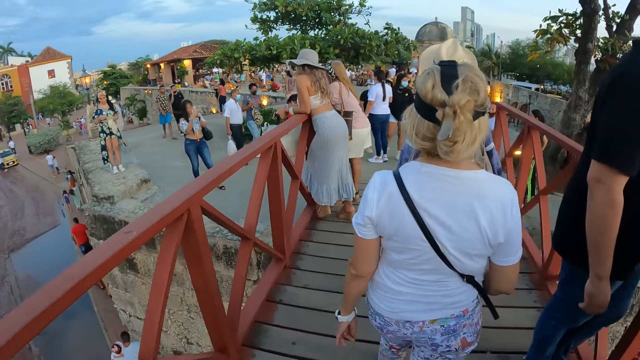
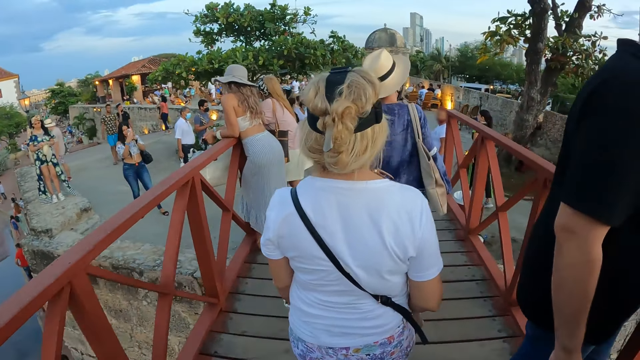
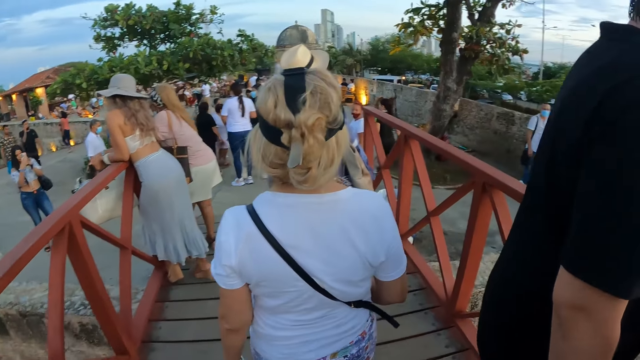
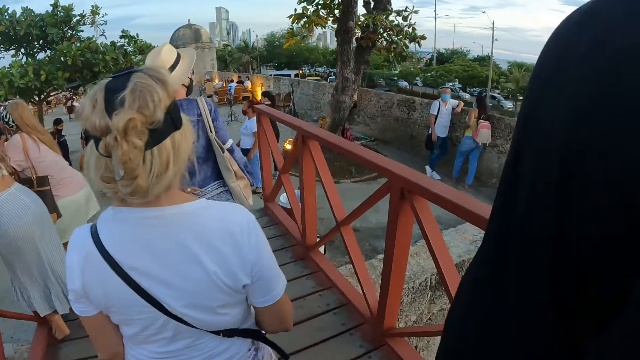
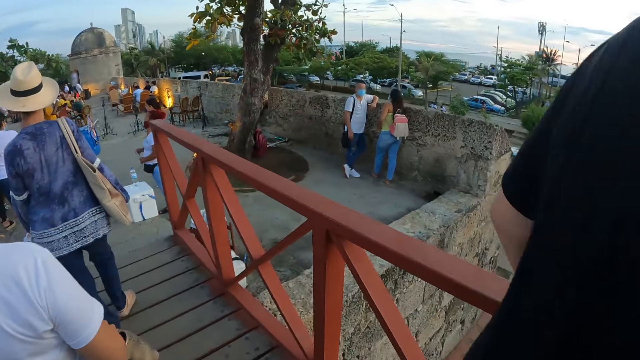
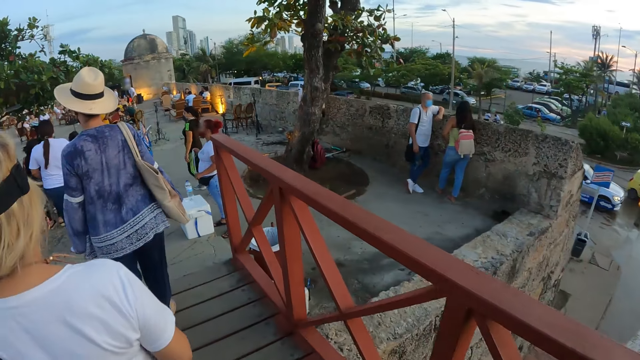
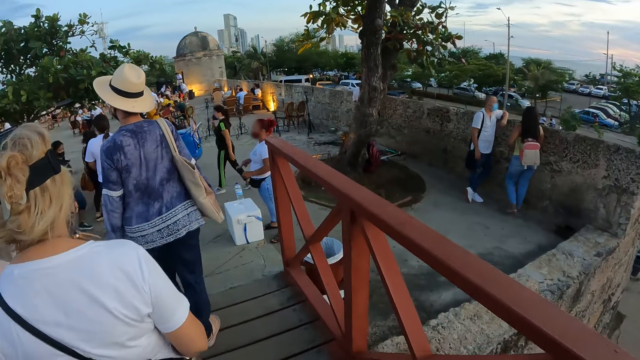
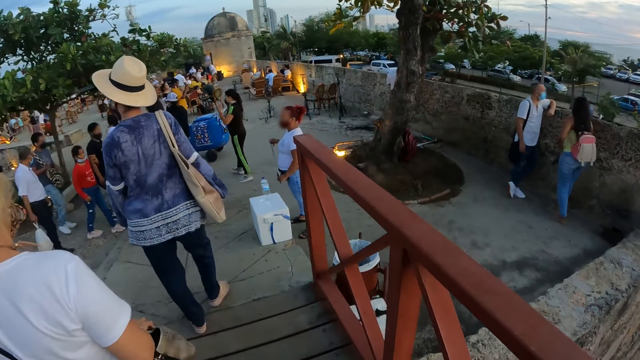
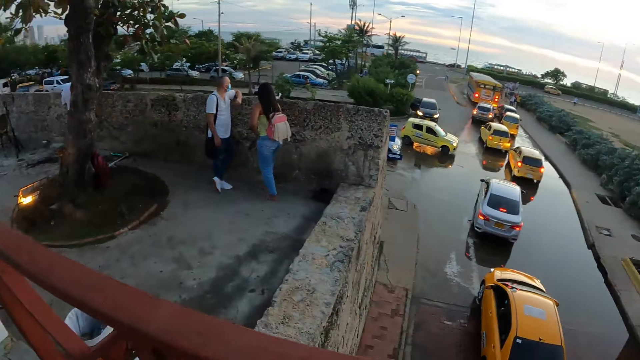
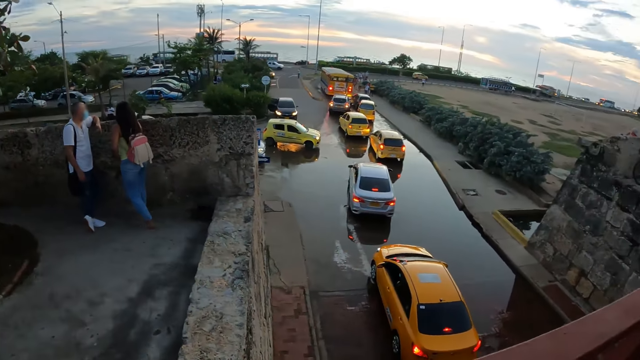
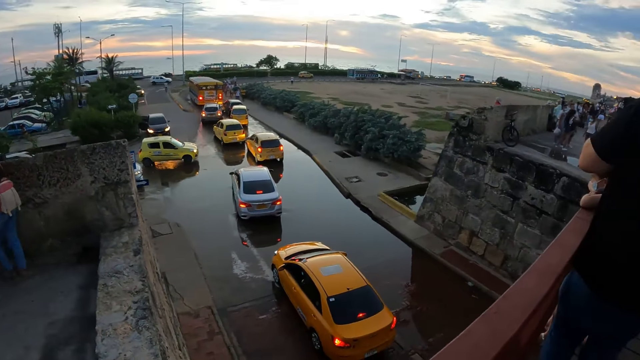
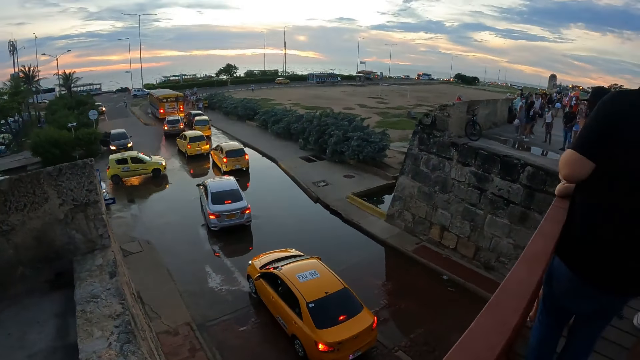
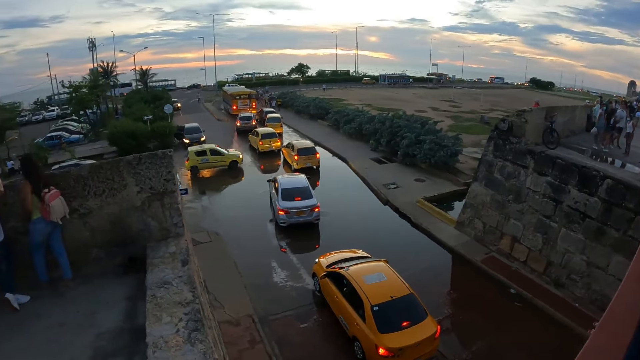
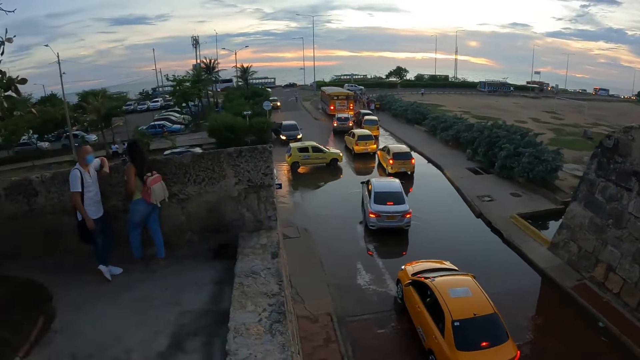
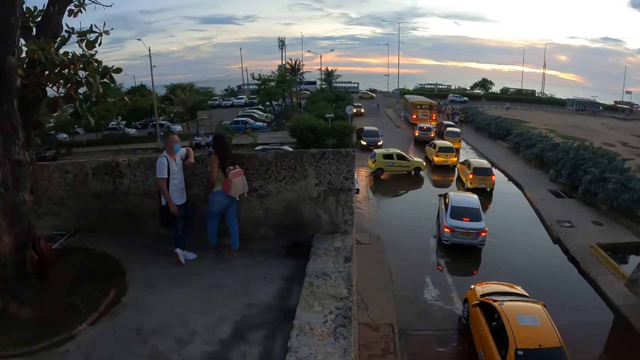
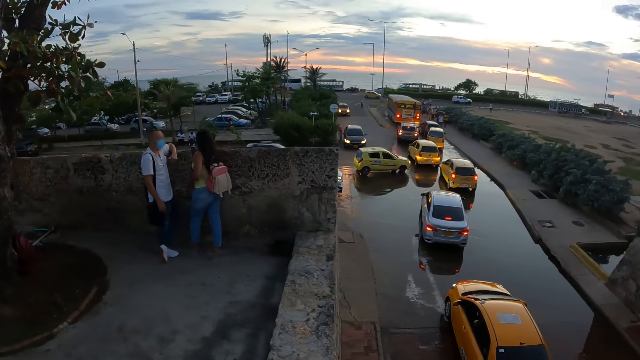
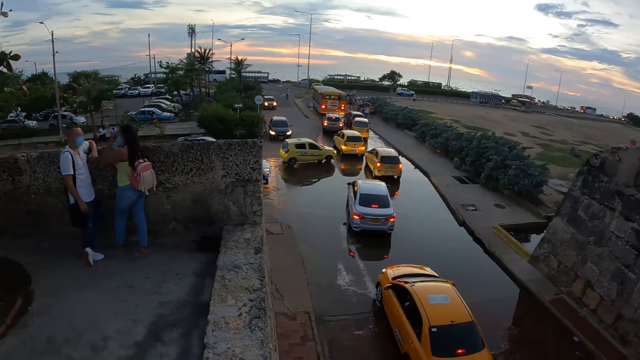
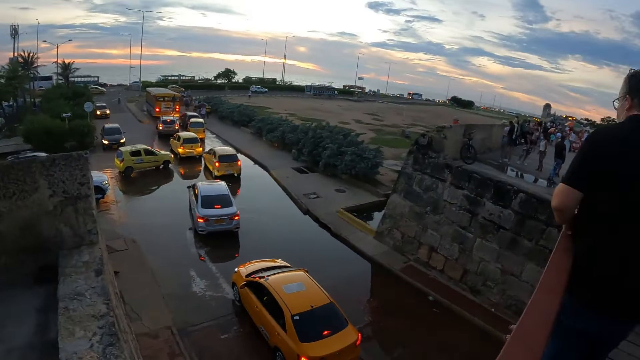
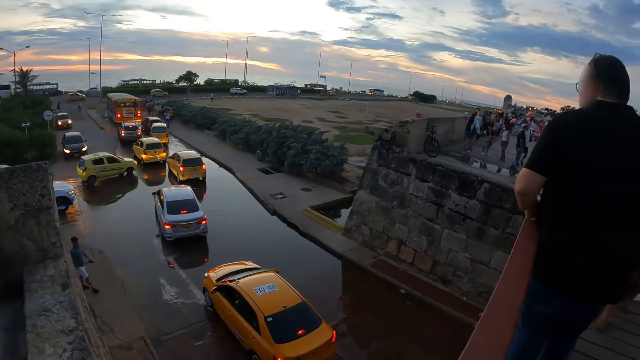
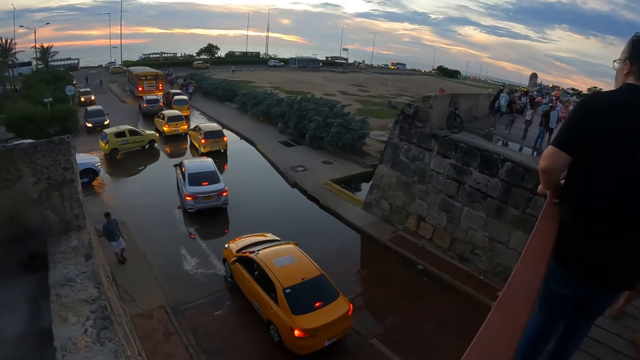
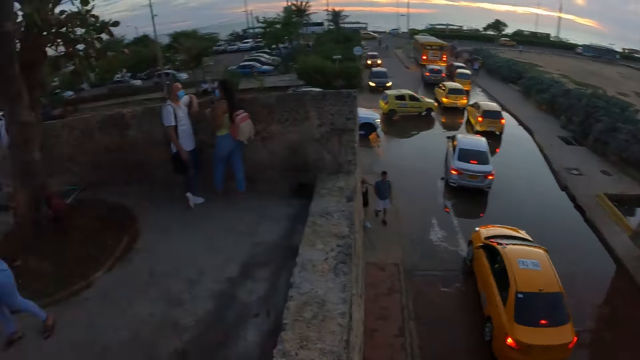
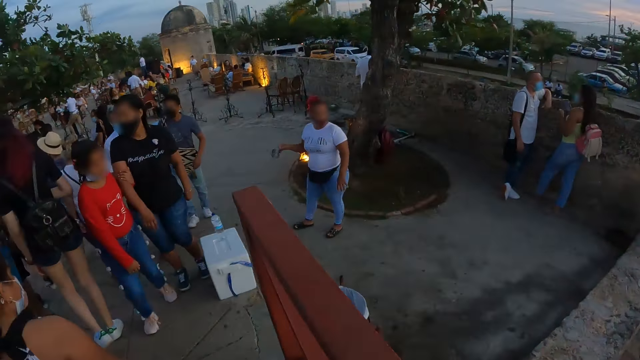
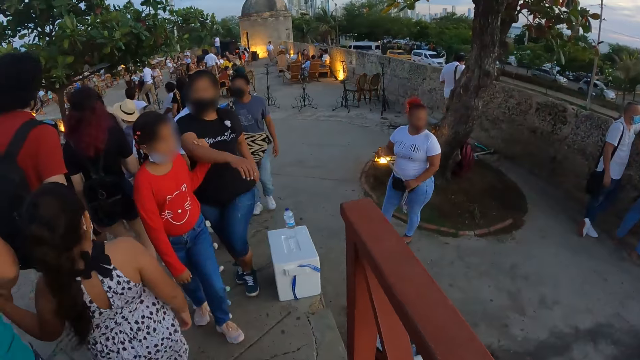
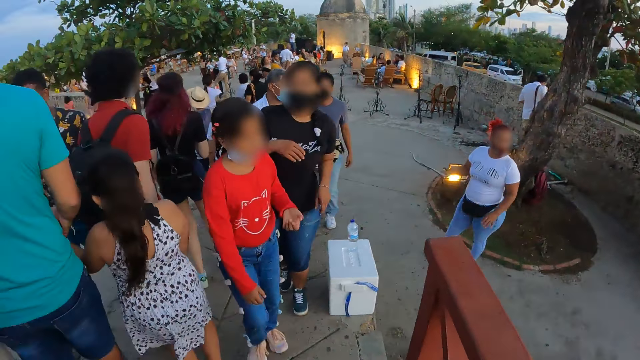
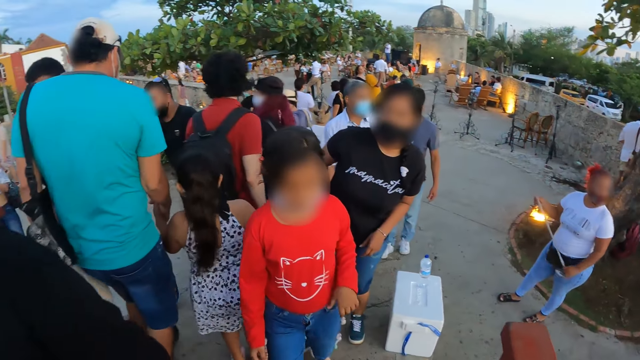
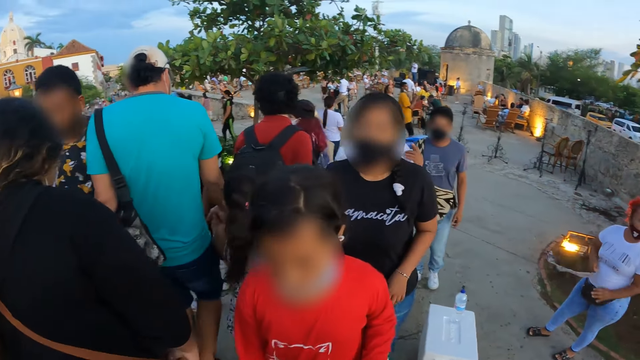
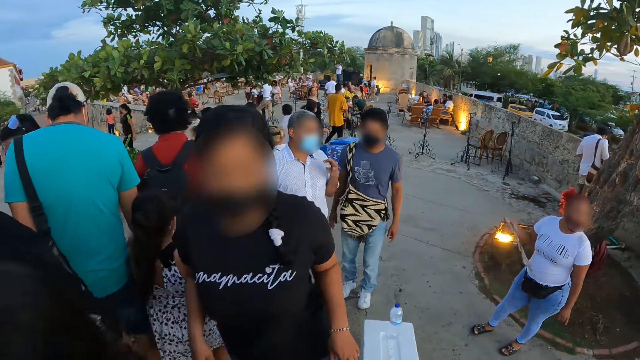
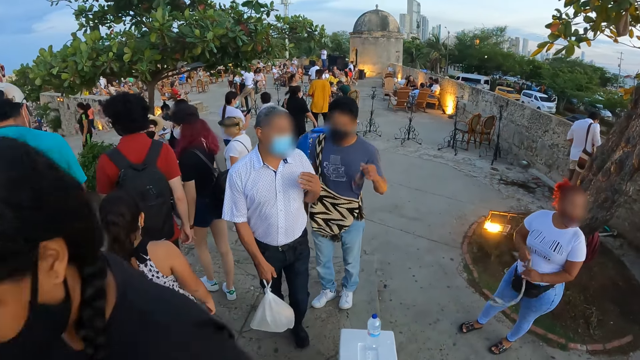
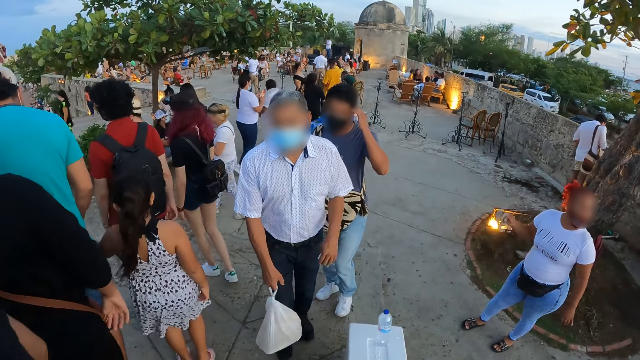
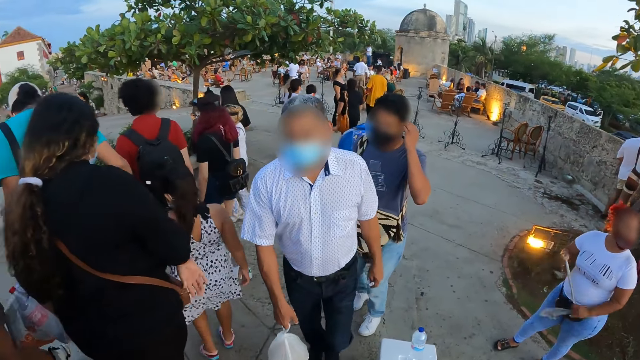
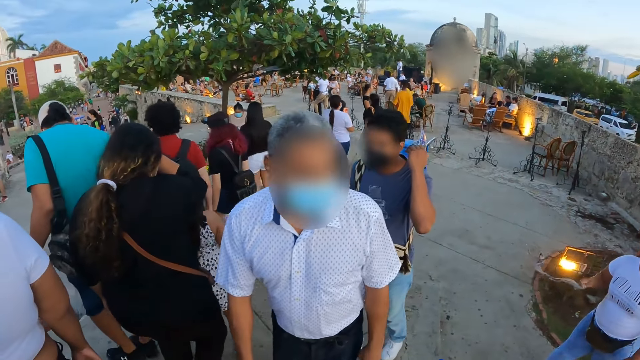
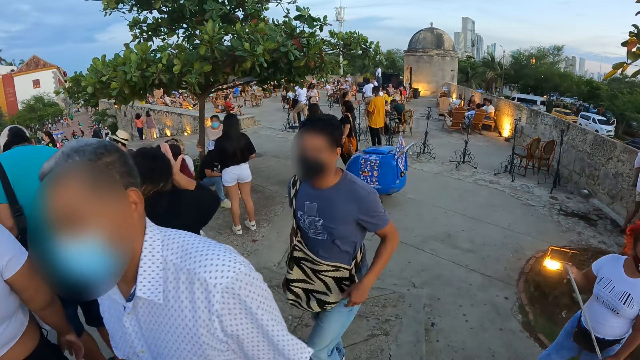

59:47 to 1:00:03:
The camera wearer looks around and walks on the road.

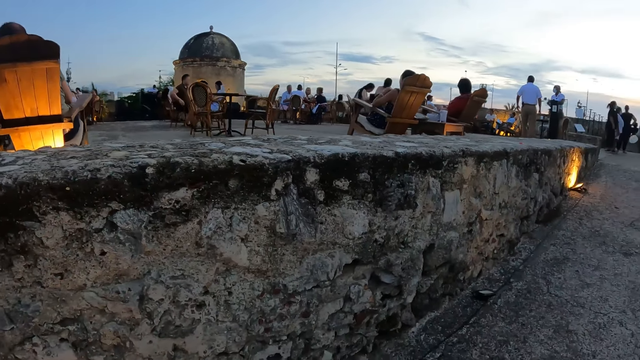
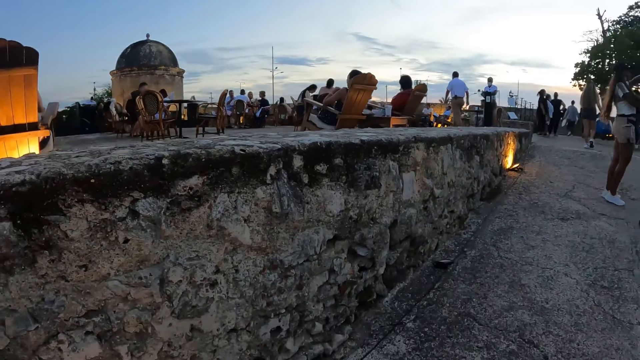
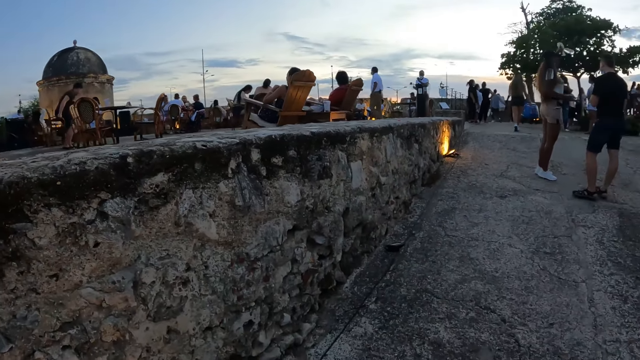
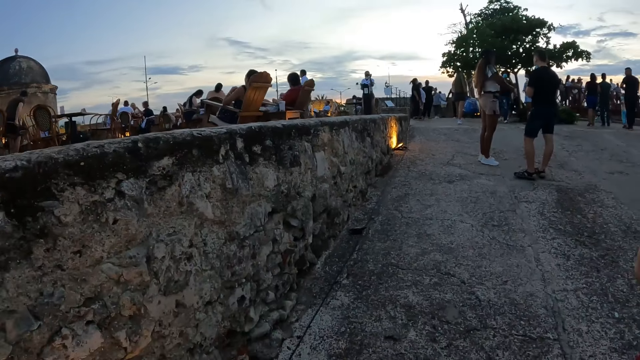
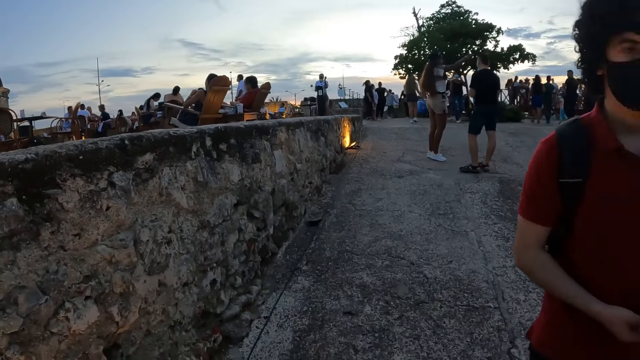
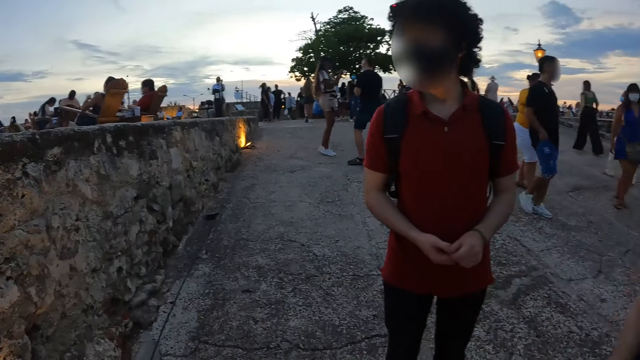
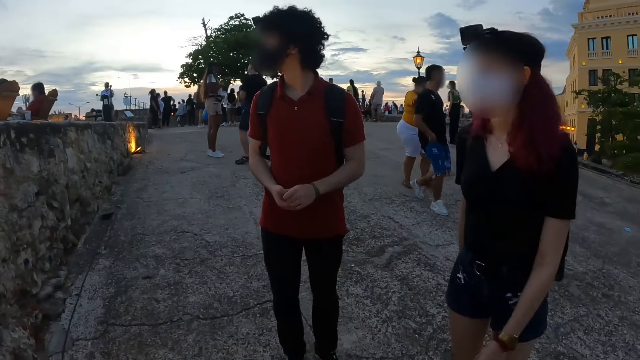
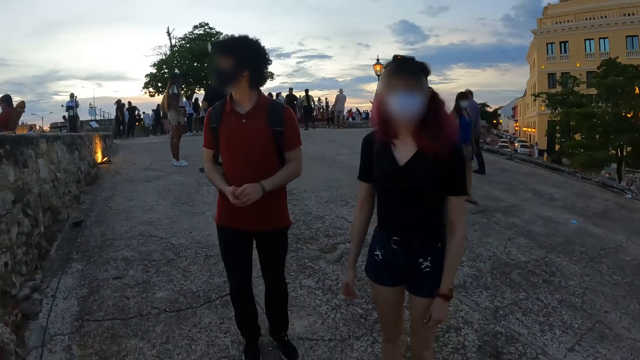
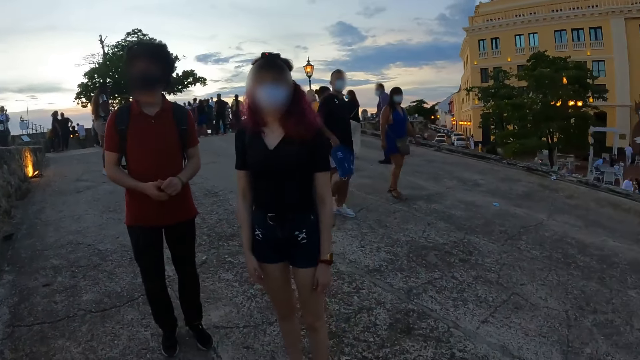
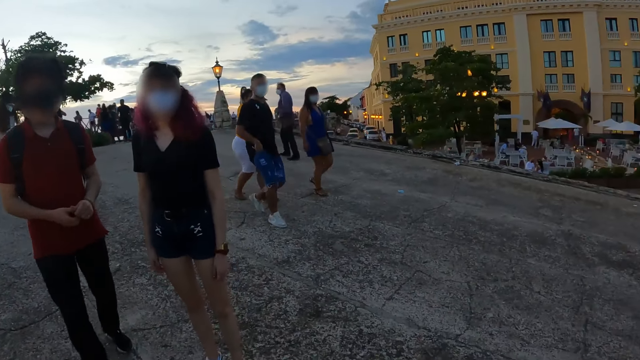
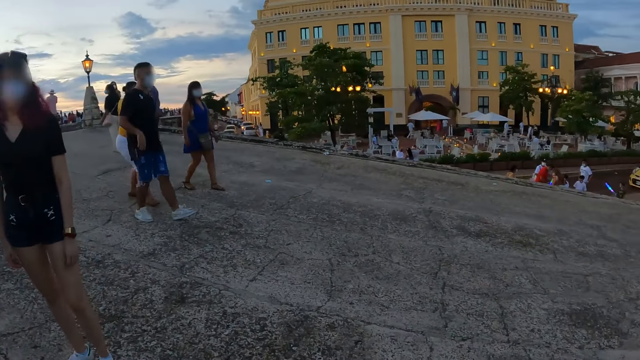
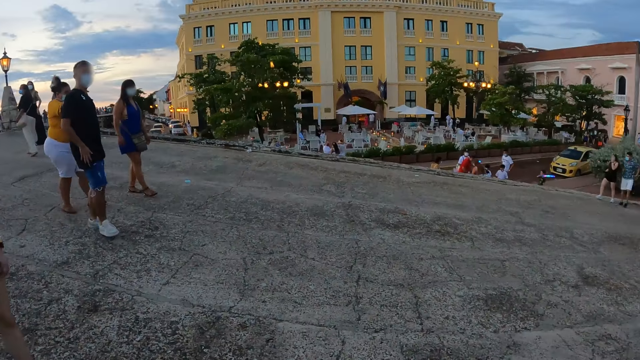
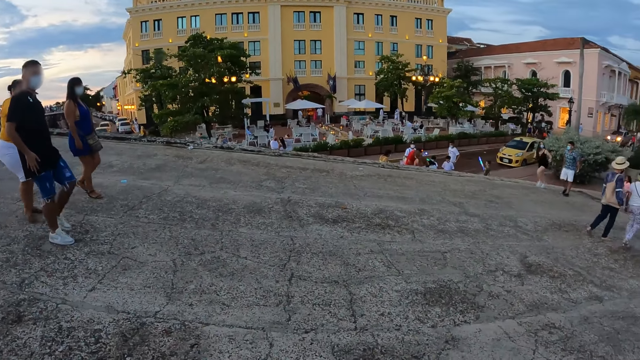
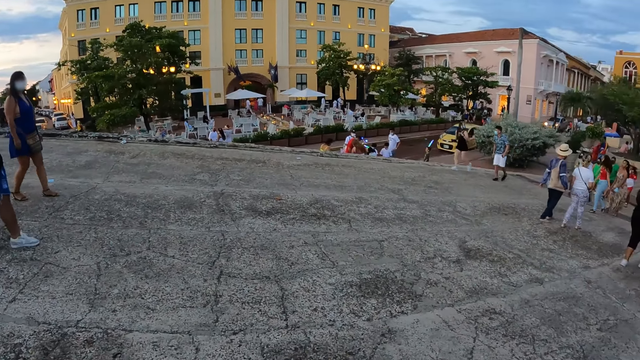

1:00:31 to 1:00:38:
The camera wearer turns around. A man and a lady stand on the road.
